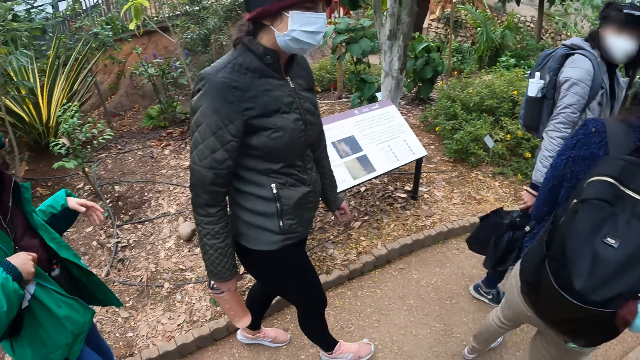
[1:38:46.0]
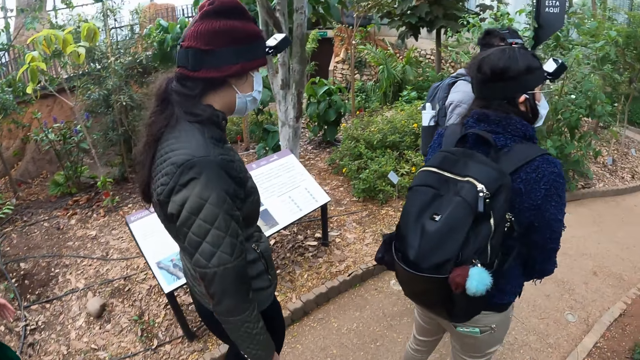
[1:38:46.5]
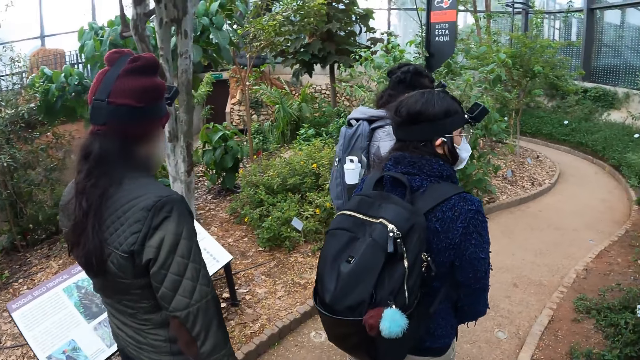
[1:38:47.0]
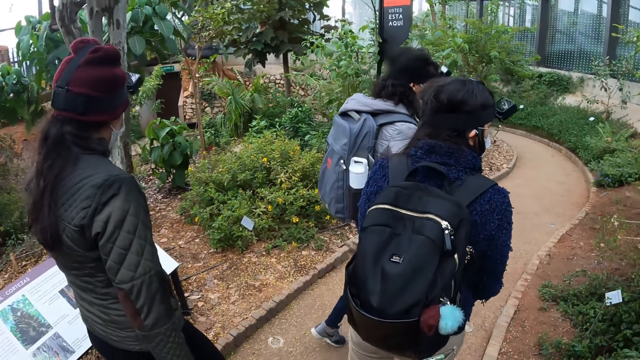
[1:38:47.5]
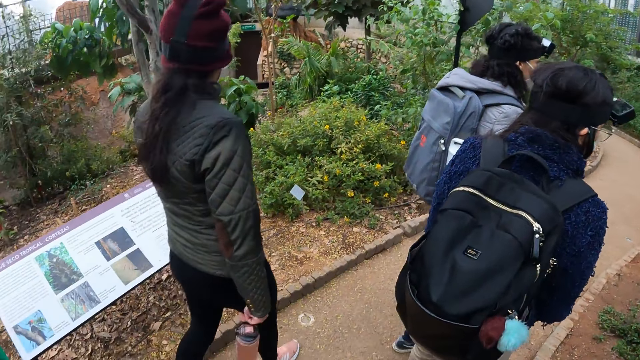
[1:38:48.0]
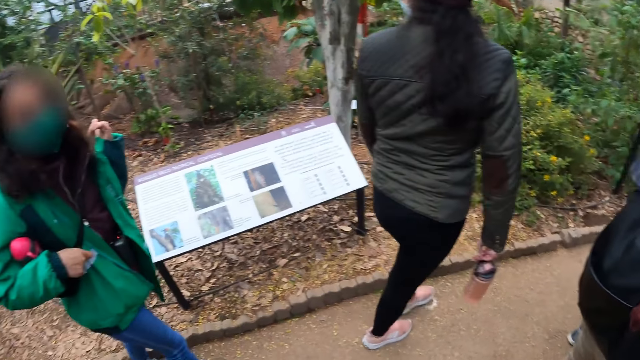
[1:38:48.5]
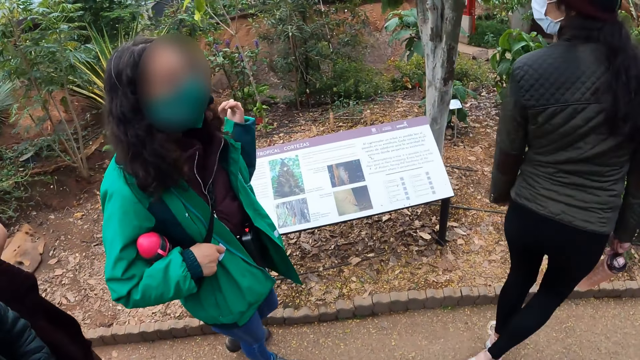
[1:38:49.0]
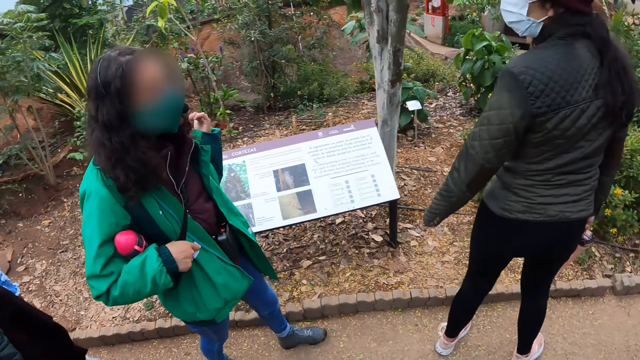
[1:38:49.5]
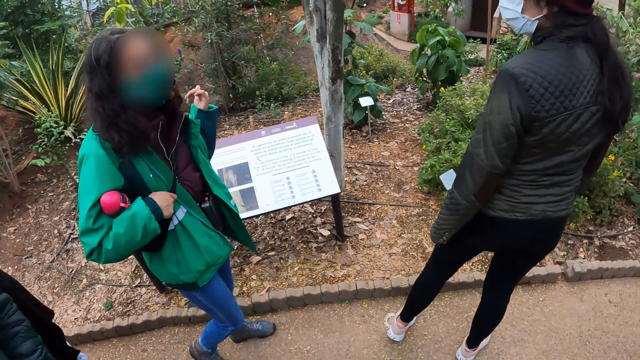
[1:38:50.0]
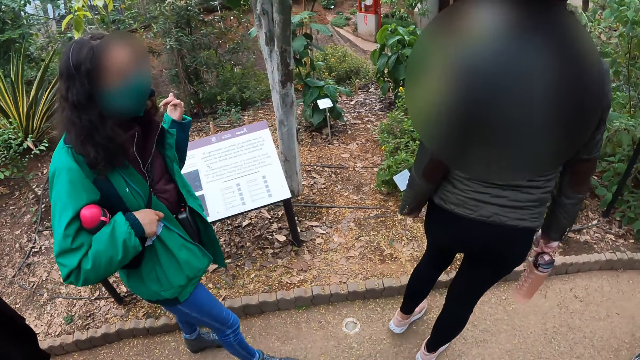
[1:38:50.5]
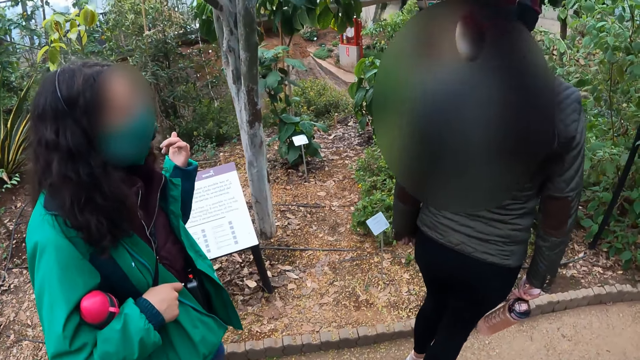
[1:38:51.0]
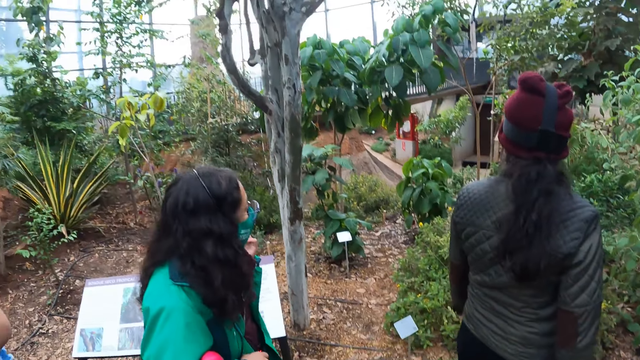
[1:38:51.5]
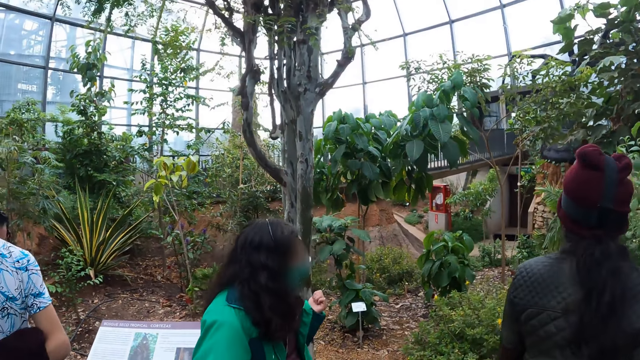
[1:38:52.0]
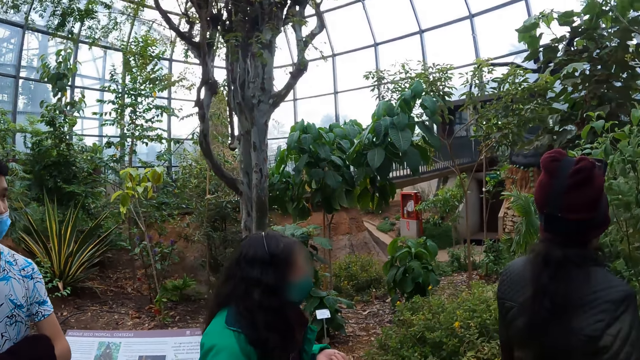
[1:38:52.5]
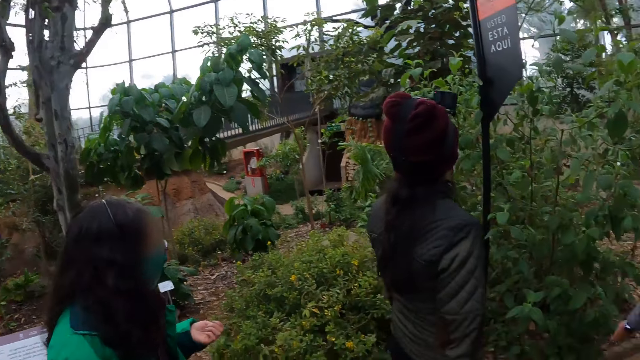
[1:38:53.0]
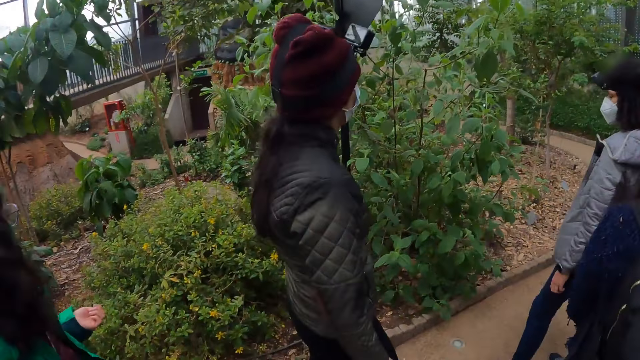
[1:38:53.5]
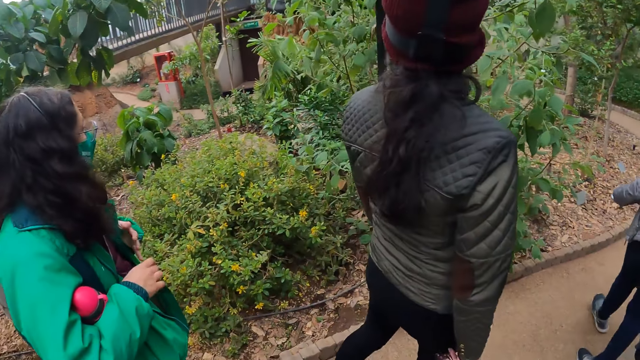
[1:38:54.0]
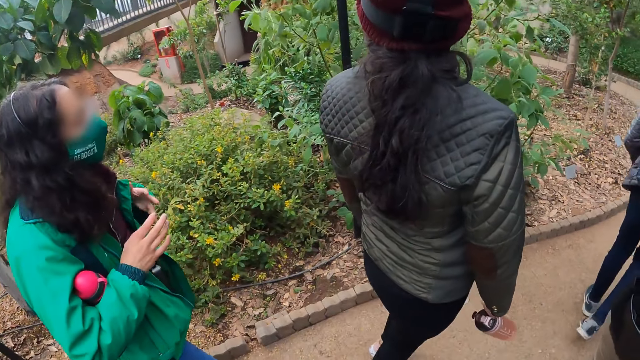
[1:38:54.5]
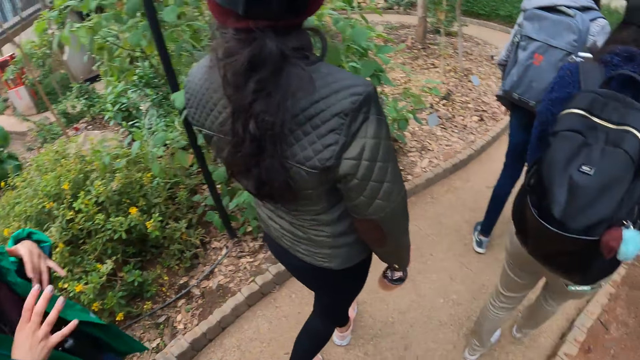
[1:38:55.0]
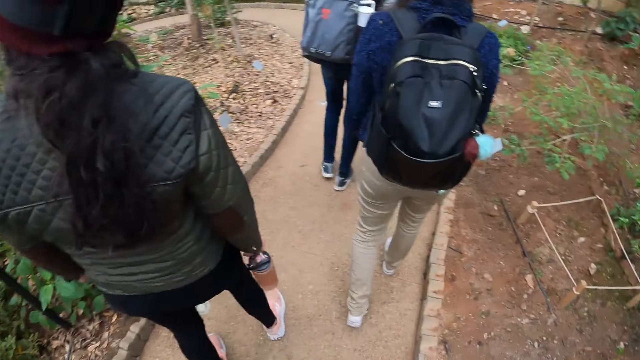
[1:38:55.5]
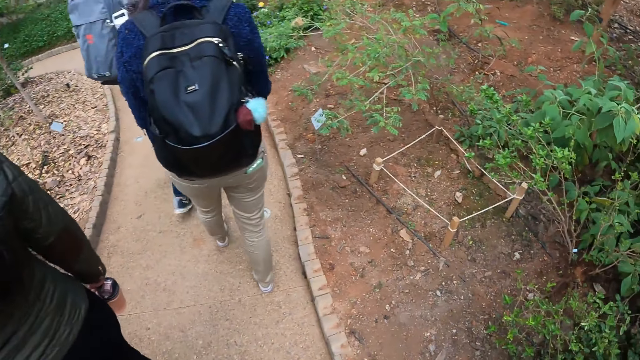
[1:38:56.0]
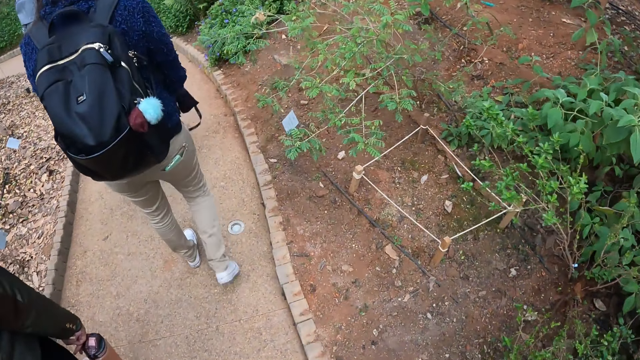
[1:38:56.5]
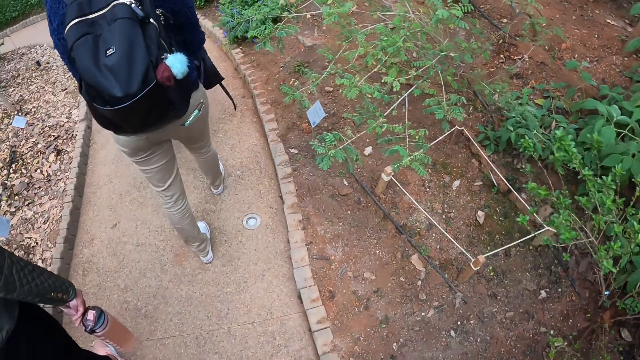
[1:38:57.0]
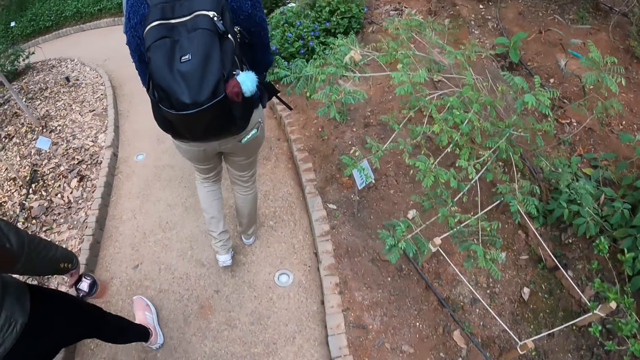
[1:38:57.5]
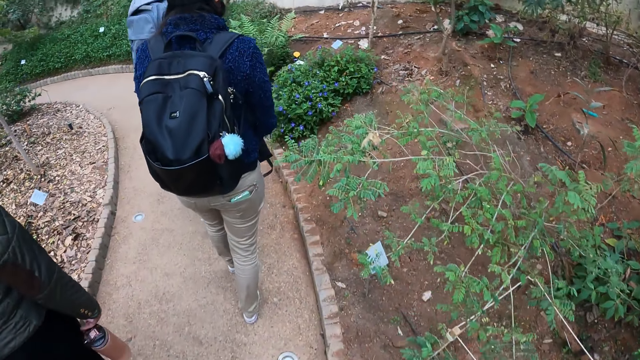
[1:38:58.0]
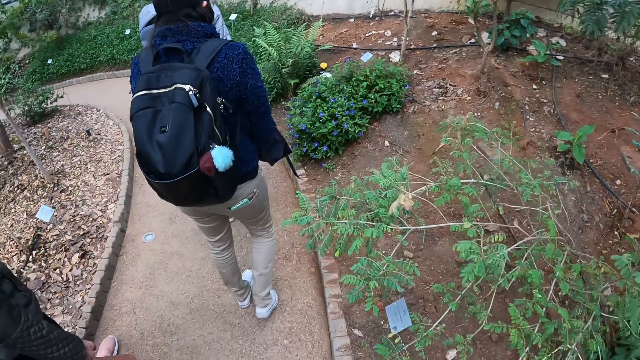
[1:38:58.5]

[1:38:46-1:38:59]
The fourth lady walks around and looks around. The second lady sways her hands.

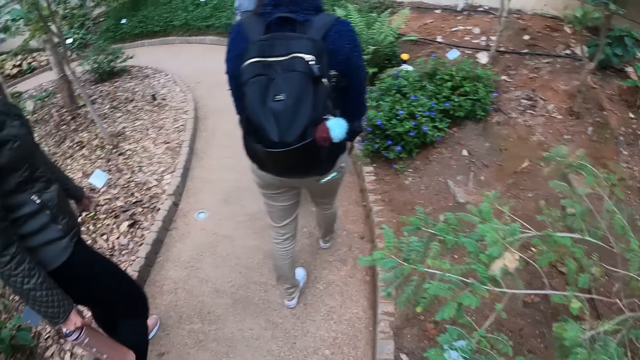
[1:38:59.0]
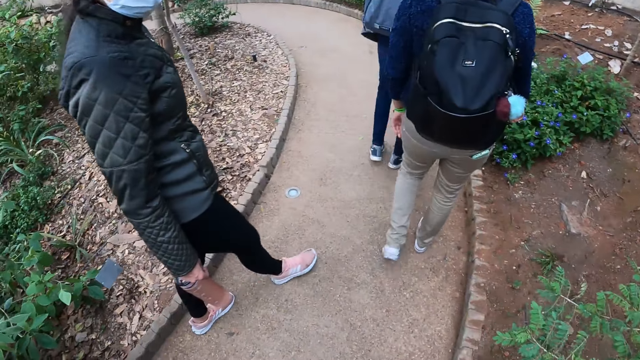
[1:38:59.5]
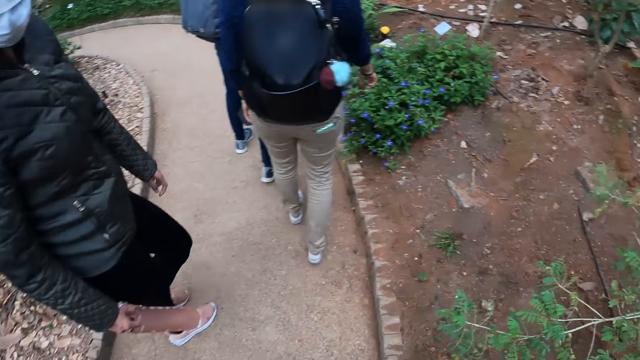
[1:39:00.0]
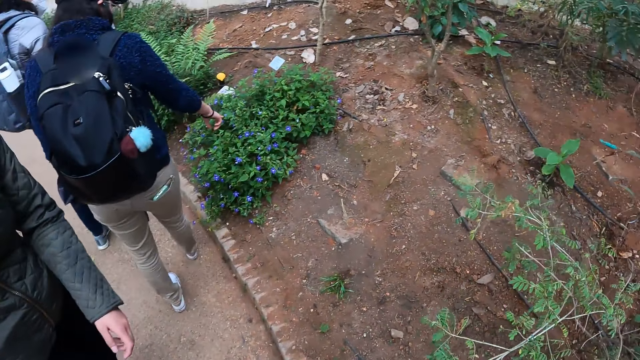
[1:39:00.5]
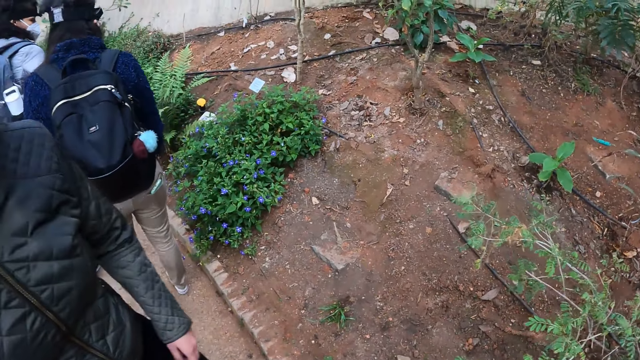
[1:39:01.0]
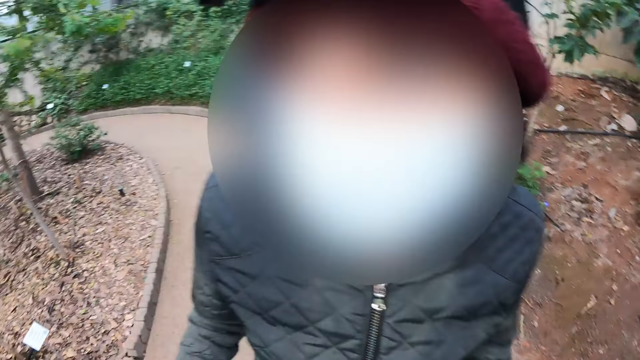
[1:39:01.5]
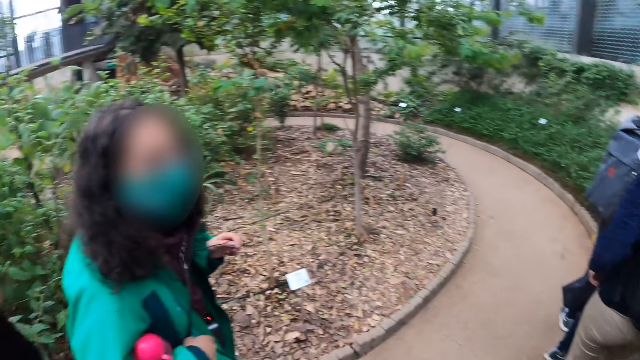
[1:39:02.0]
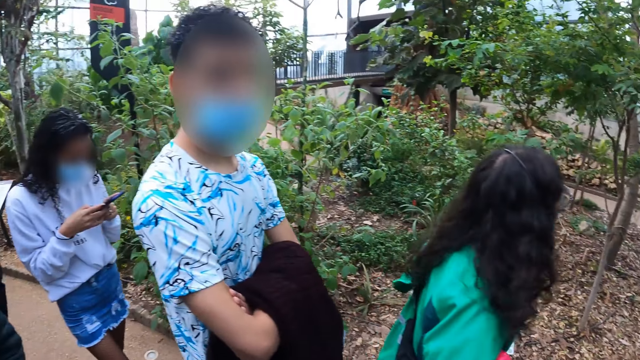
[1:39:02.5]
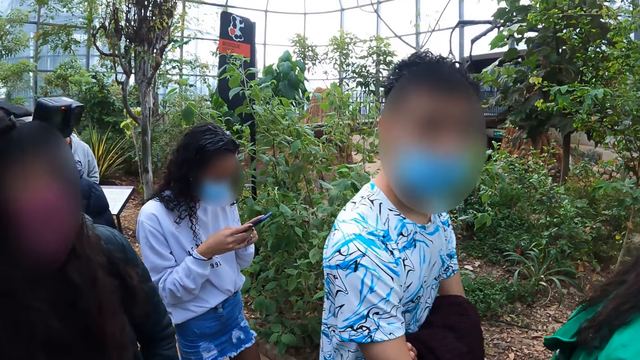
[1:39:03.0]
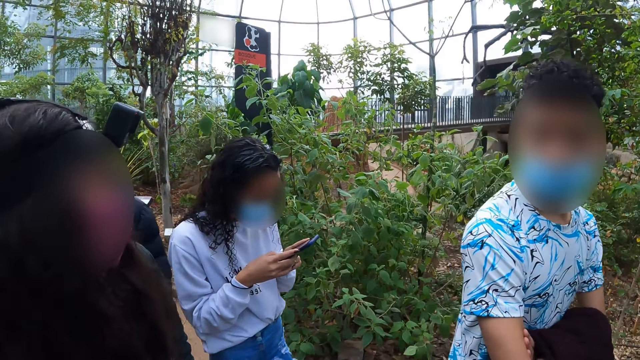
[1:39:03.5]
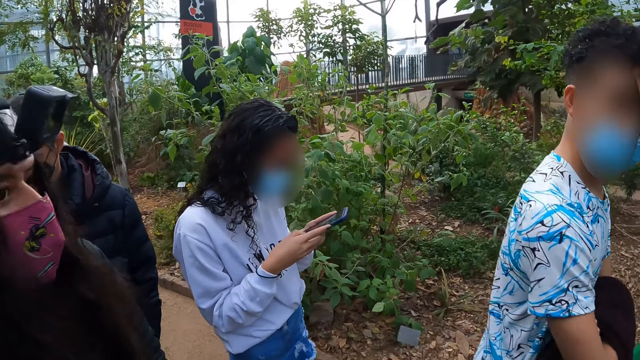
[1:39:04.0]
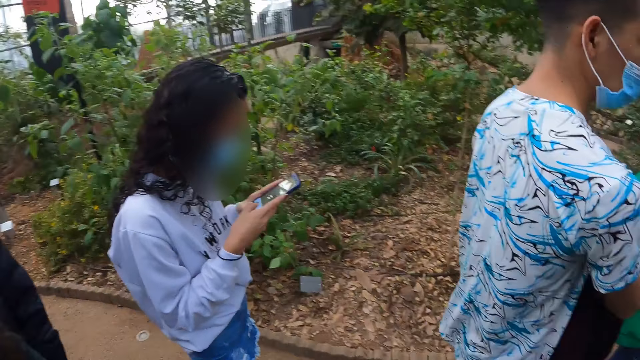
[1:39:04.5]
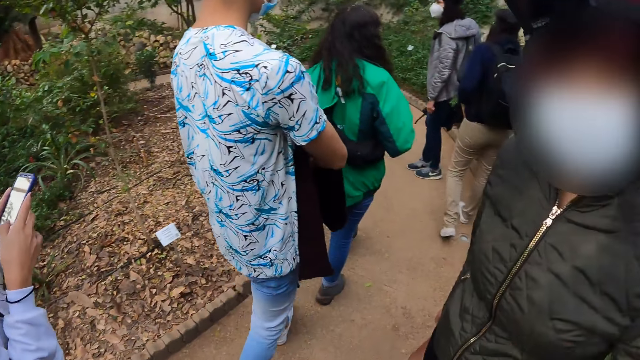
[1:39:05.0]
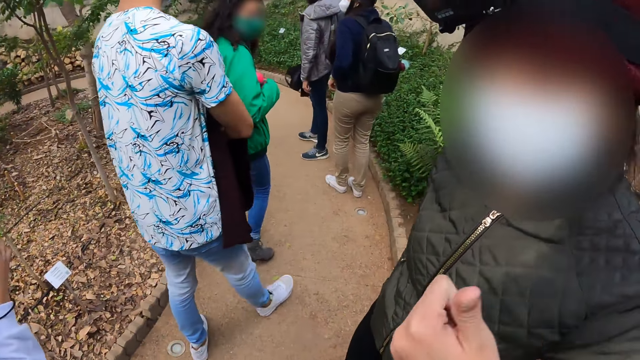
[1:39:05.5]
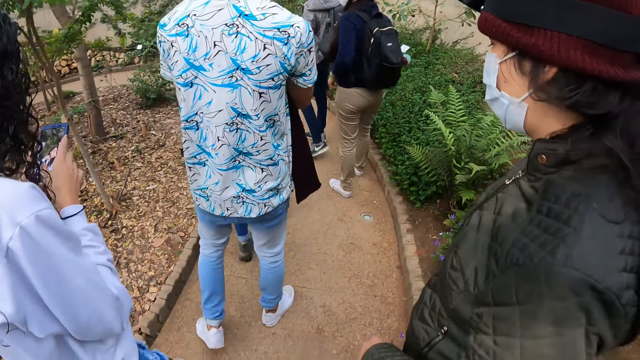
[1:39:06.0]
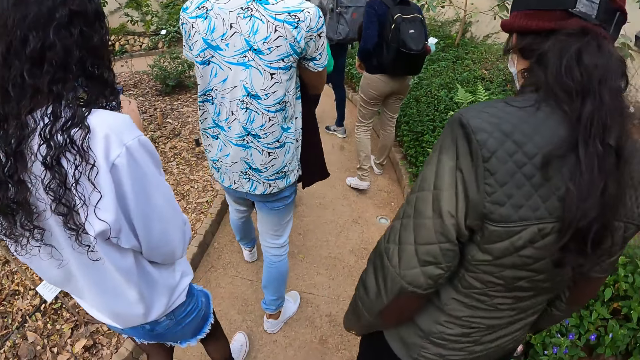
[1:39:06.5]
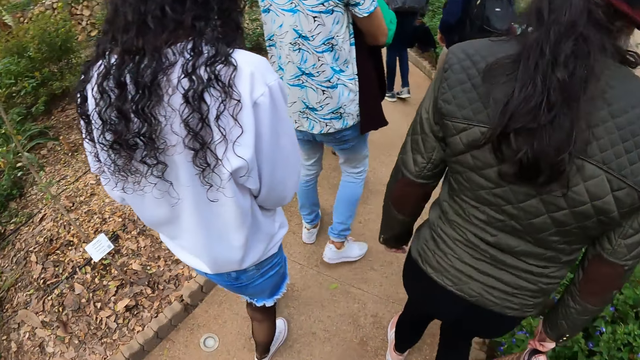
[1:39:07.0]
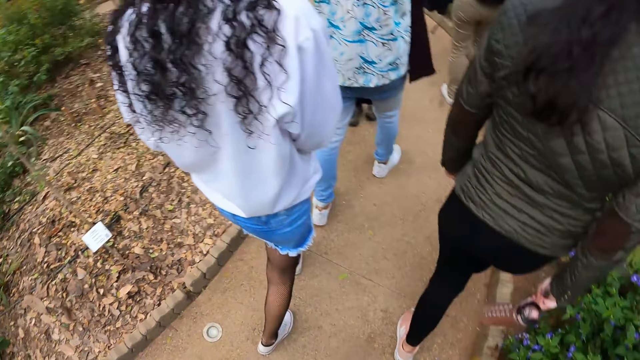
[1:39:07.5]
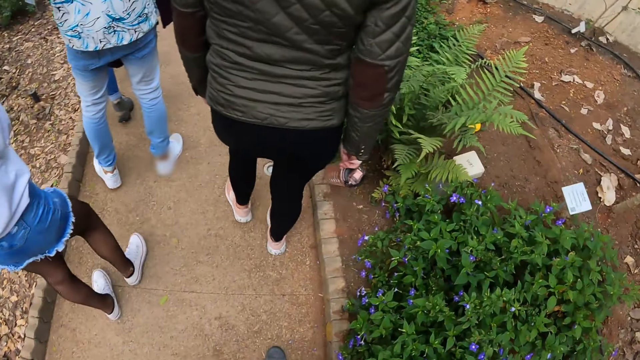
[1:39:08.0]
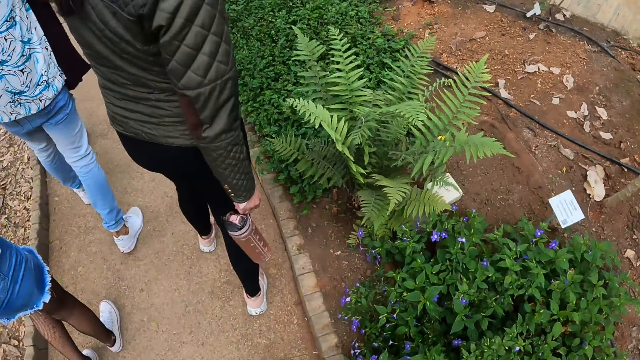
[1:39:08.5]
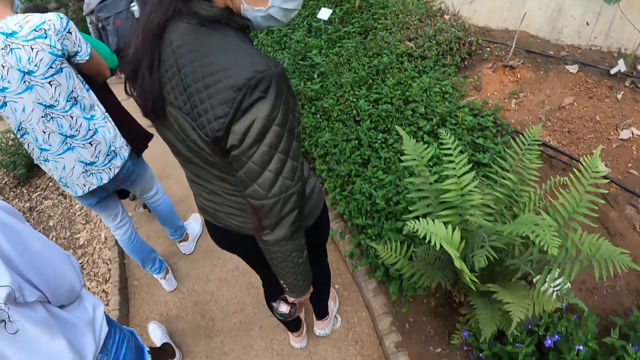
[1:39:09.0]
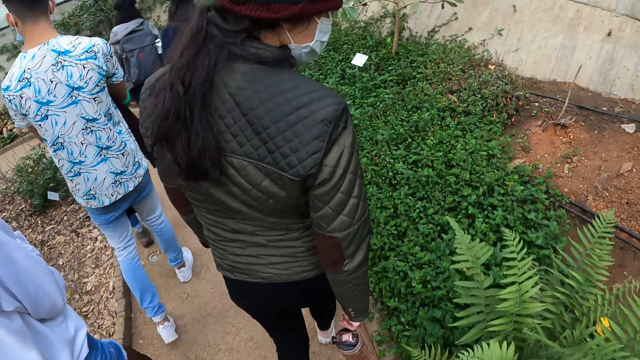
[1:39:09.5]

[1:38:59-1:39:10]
The camera wearer looks around. The fifth lady operates a phone. Another lady walks around. Another man walks around. The camera wearer looks around. The fourth lady lifts a hand. The camera wearer interacts with a woman.
